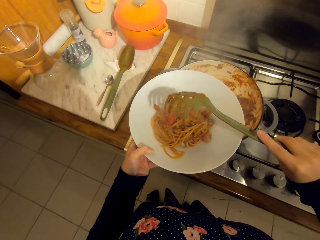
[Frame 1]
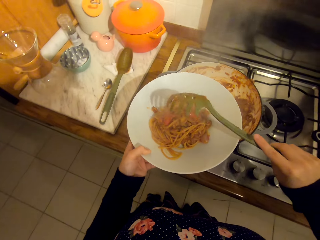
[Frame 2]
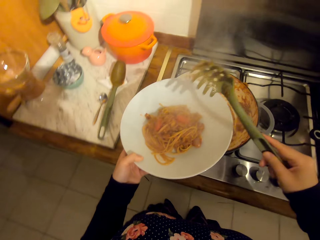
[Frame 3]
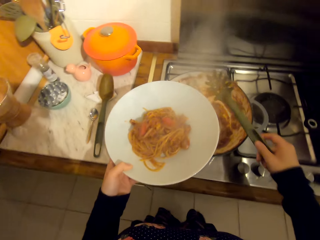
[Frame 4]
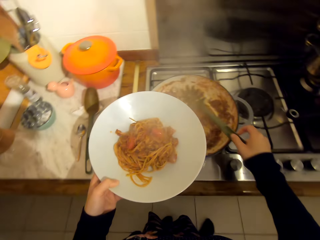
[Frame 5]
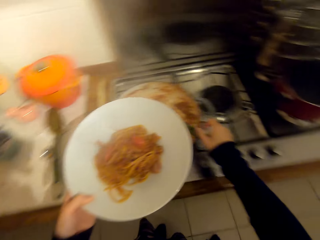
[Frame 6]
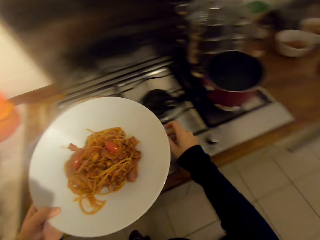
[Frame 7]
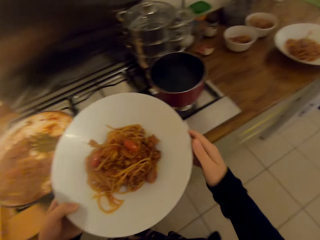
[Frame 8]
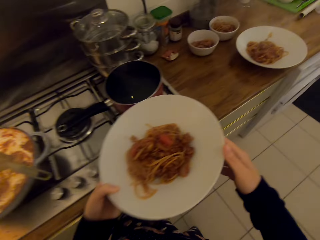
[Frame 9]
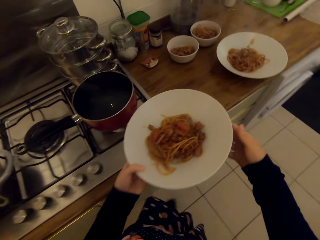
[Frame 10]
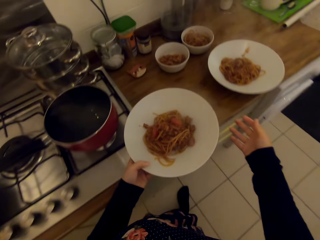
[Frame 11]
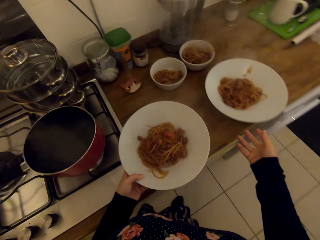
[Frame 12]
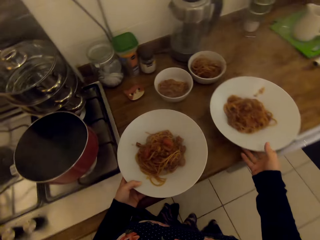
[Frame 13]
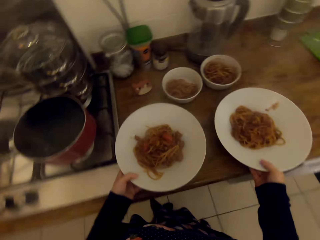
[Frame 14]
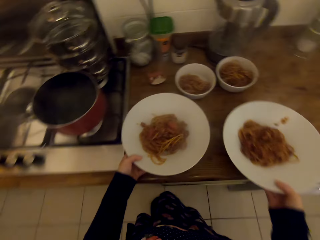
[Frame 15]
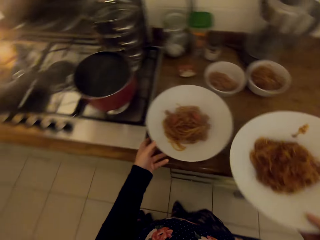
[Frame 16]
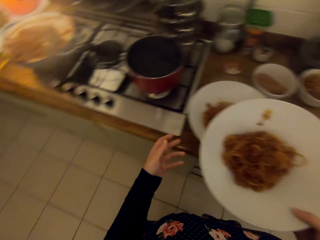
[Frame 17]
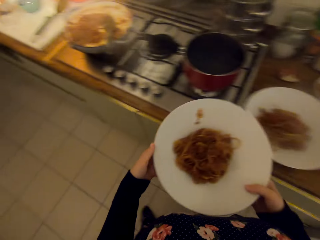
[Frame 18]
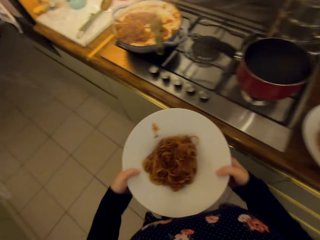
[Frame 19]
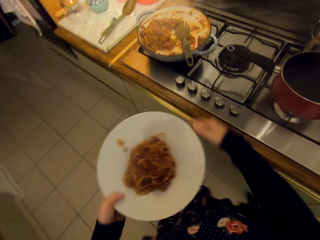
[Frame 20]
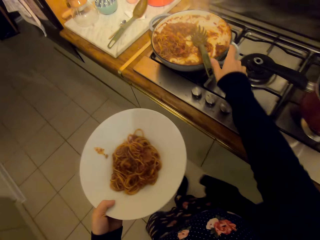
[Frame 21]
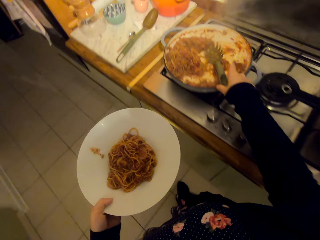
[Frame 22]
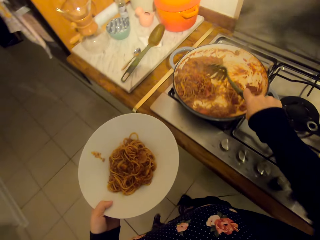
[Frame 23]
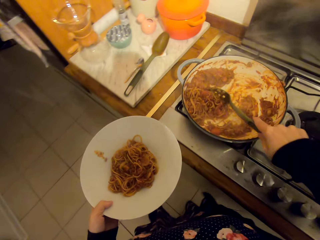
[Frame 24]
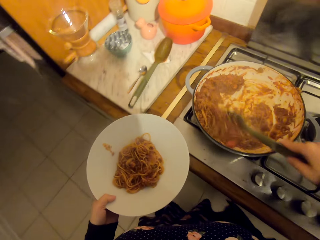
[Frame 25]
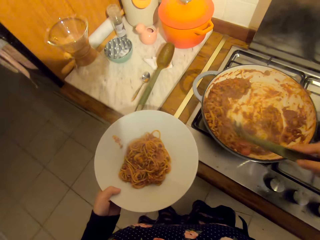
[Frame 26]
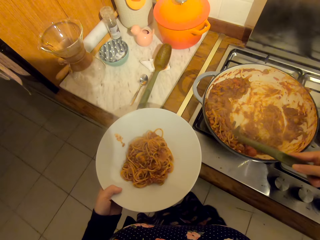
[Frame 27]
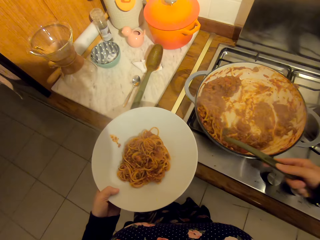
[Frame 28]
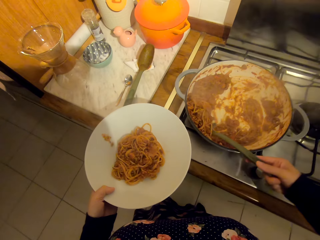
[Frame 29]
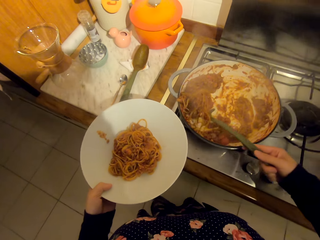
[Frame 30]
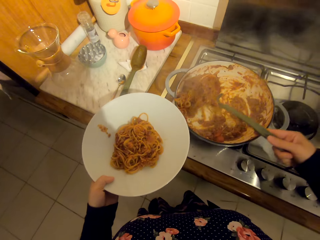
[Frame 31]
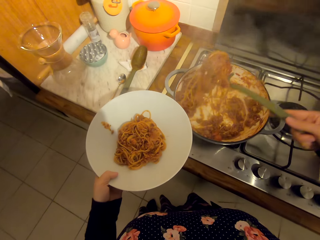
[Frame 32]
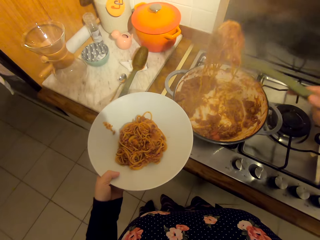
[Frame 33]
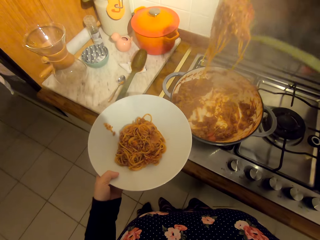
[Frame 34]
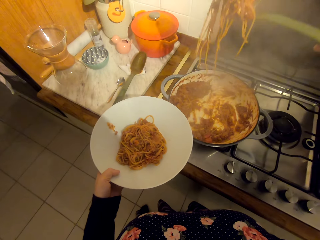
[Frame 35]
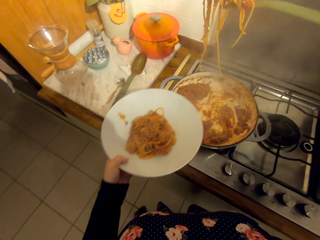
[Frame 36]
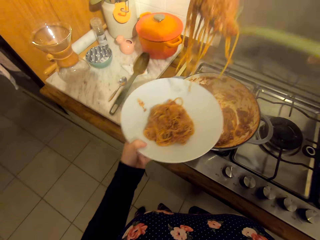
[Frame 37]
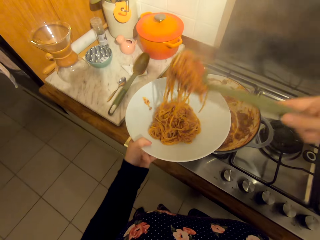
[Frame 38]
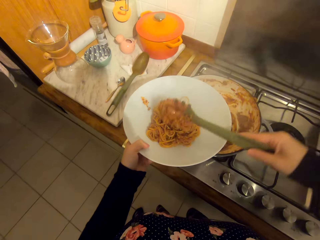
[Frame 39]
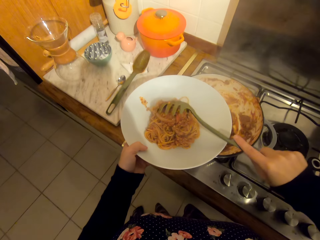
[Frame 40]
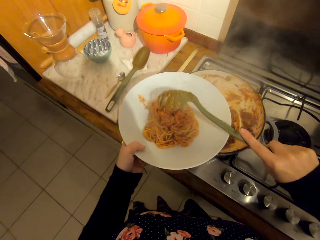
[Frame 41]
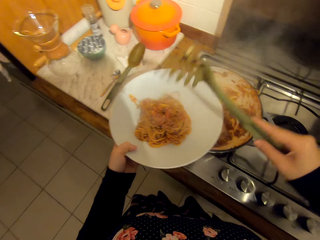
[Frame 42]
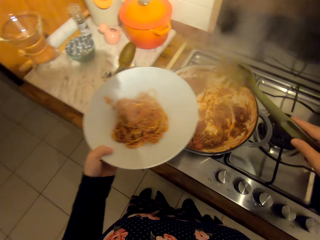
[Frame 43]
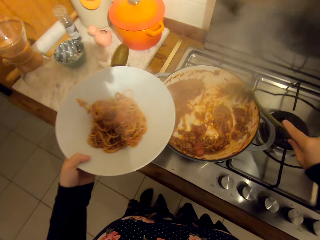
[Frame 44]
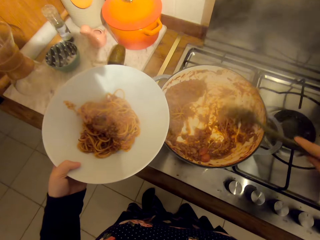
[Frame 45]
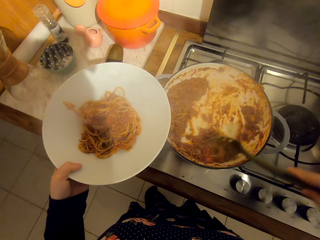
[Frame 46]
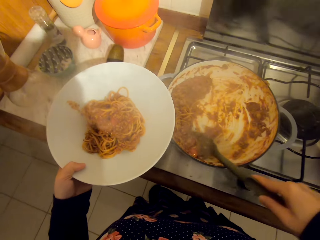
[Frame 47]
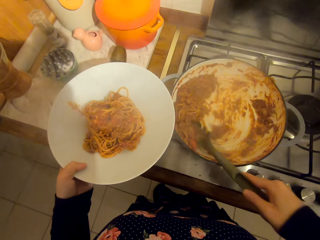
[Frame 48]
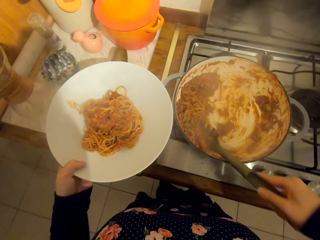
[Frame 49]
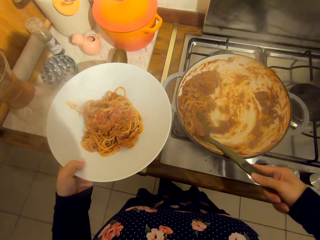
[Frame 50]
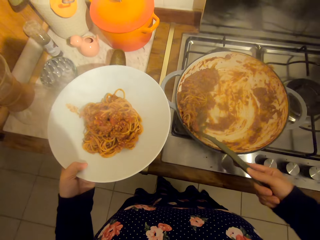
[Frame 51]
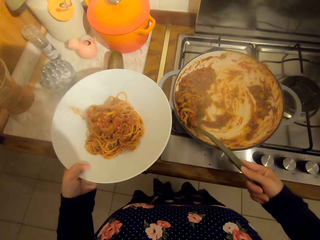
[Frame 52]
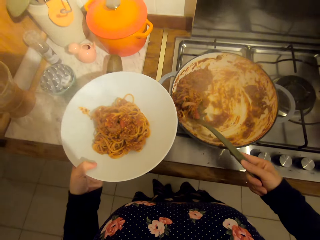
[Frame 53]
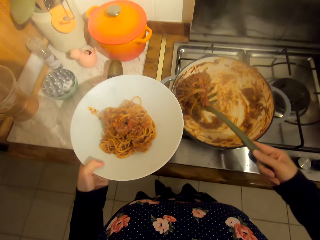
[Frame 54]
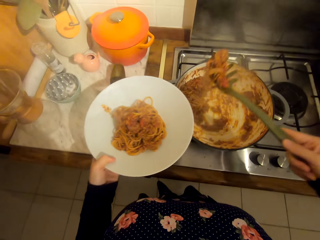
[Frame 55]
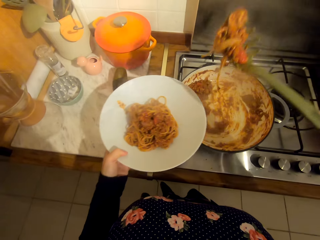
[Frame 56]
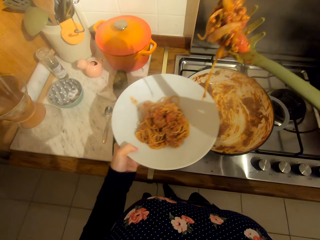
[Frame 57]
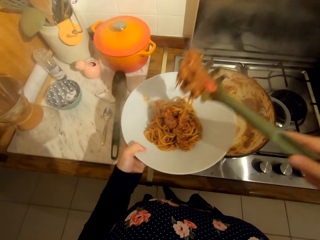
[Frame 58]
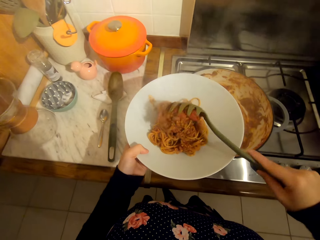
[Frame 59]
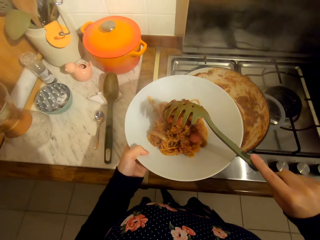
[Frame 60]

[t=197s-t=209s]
The camera wearer puts the plate on the kitchen table and picks a plate from the table. They scoop food with the spaghetti spoon. They serve the food in the plate.

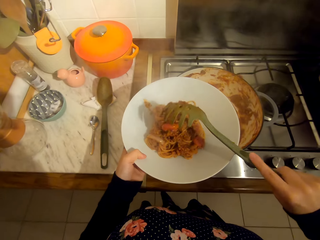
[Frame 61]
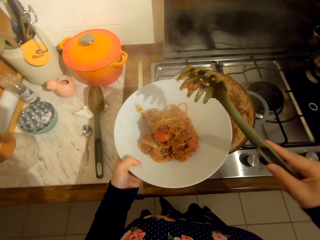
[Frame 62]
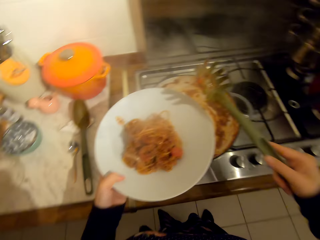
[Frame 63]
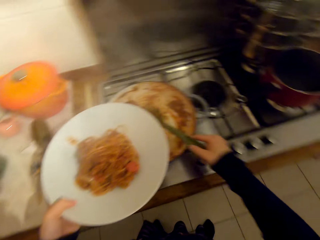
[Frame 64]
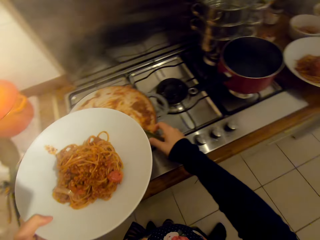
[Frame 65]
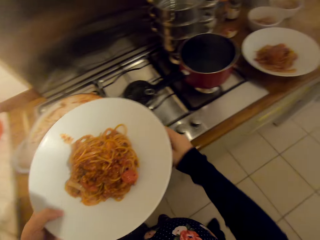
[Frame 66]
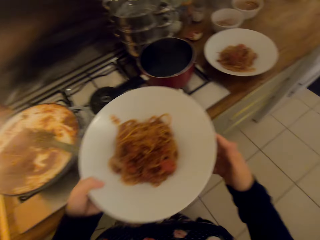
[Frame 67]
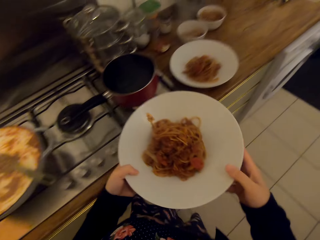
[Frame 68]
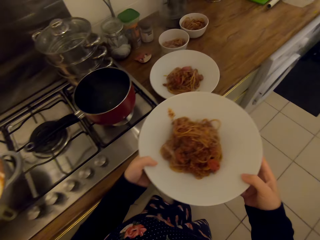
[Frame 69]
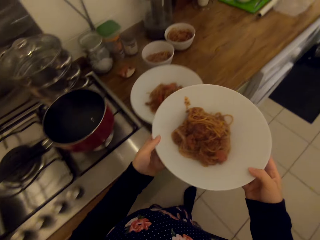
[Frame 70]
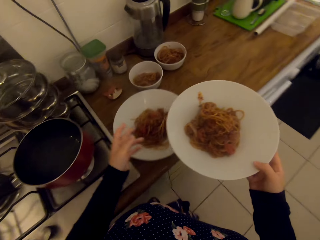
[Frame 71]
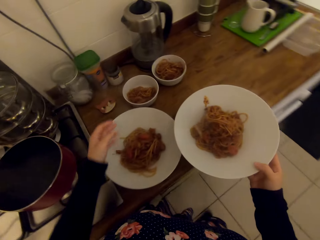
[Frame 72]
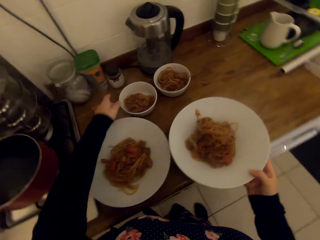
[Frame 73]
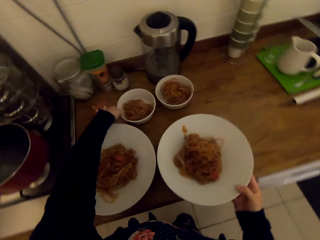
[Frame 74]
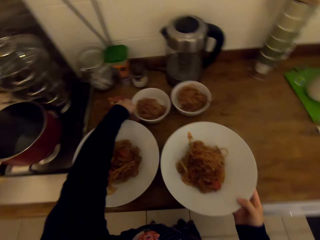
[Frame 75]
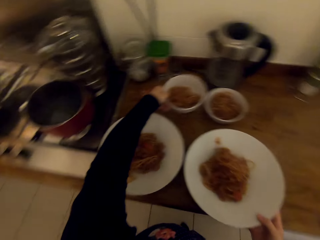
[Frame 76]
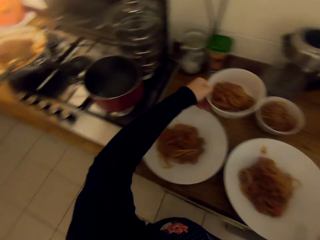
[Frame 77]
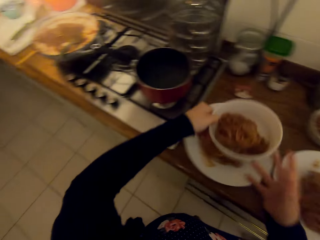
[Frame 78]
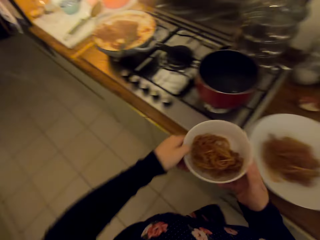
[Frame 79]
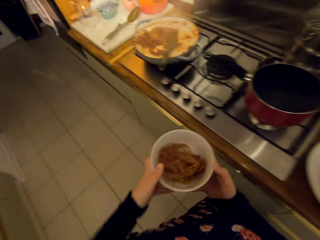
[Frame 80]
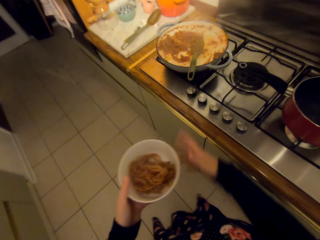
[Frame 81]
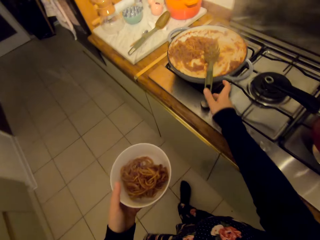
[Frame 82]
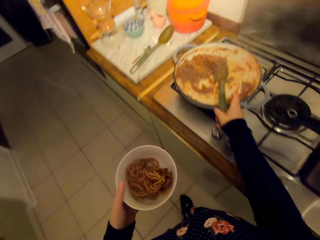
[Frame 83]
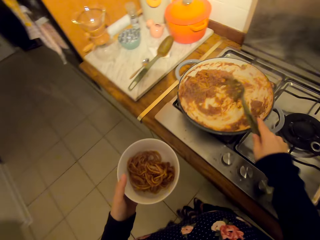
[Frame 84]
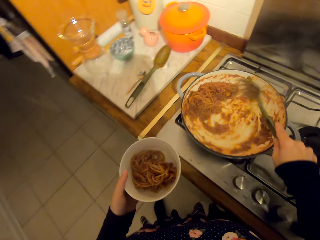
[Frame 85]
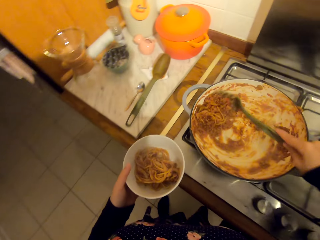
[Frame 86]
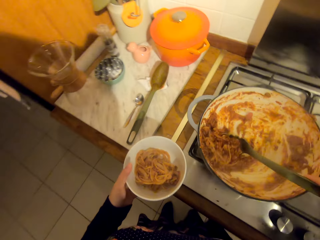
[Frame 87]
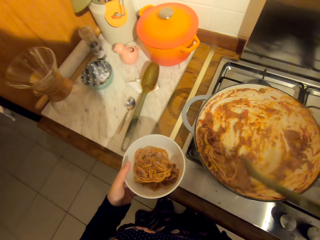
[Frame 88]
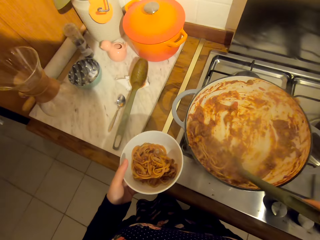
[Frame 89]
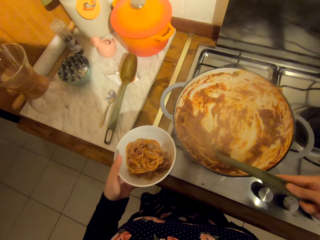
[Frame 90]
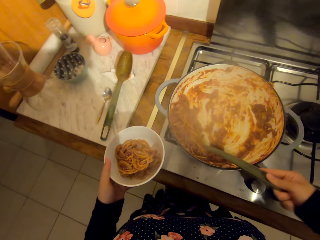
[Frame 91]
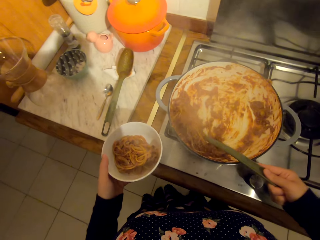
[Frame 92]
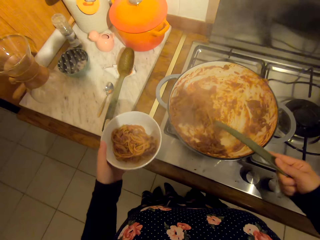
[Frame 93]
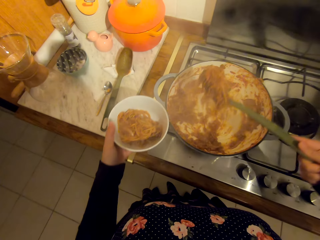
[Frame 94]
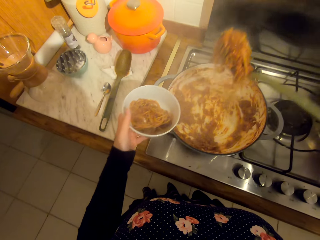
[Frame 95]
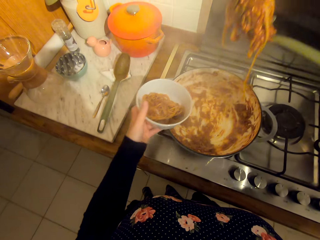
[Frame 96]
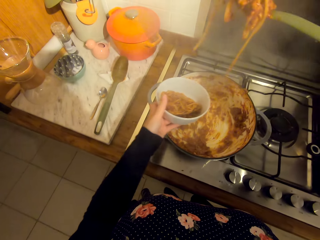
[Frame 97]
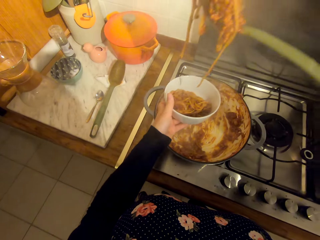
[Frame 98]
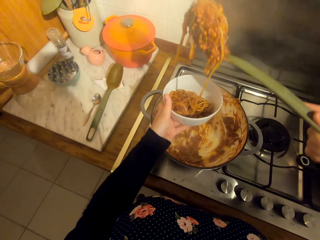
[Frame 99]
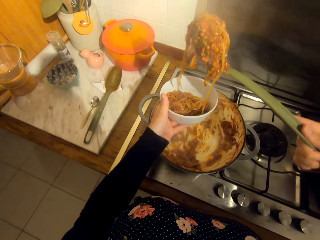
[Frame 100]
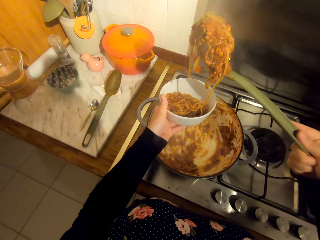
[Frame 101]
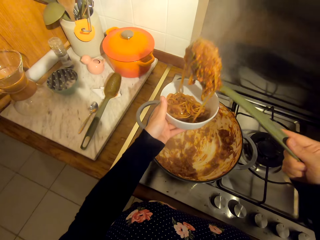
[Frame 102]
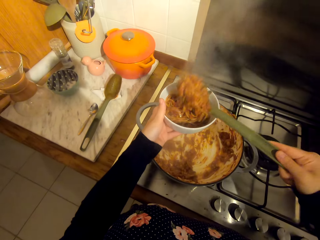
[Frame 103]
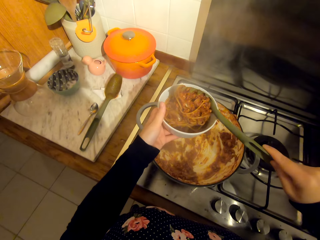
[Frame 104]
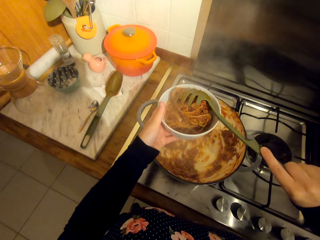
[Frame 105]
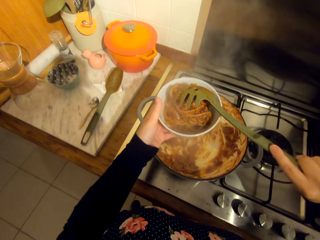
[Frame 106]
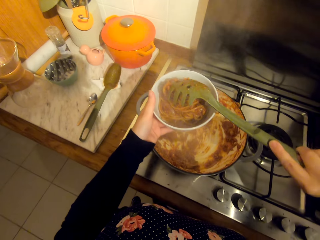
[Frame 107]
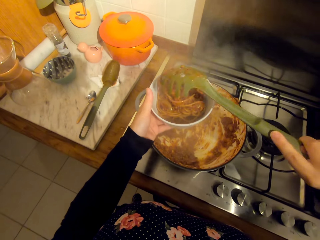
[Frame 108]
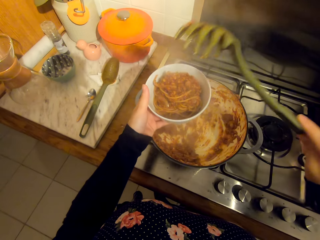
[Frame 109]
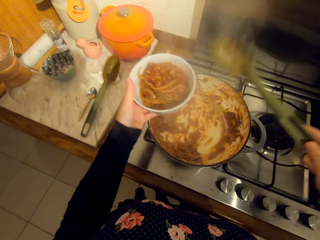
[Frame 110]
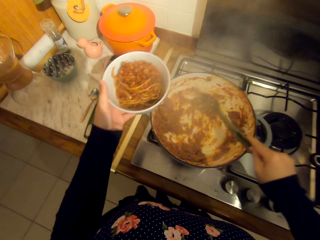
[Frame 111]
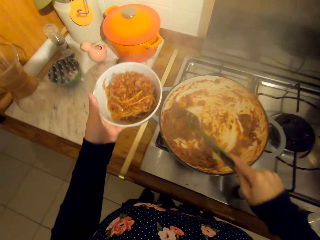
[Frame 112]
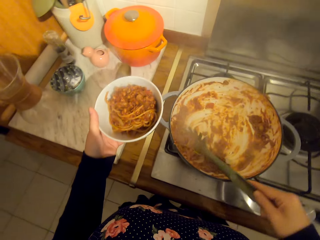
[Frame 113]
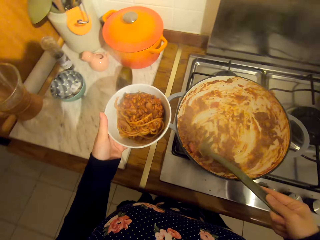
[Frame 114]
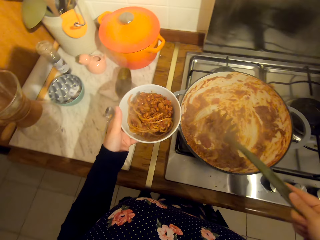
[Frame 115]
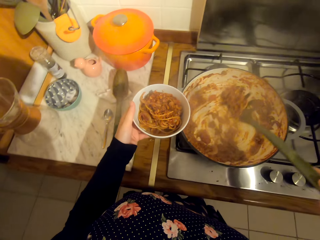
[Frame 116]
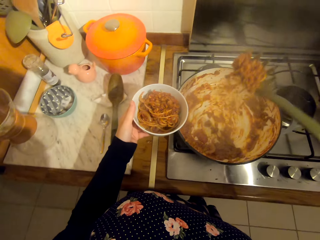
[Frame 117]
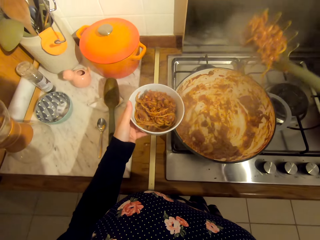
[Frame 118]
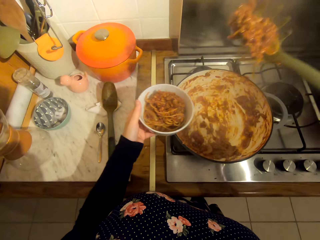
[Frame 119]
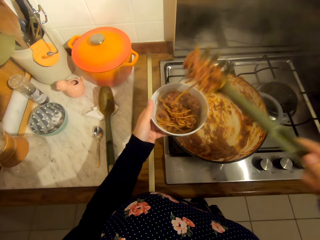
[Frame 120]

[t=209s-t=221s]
The camera wearer puts the plate on the kitchen table and picks a bowl from the kitchen table. They scoop food with the spaghetti spoon. They serve the food in the bowl.
